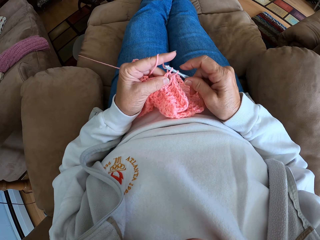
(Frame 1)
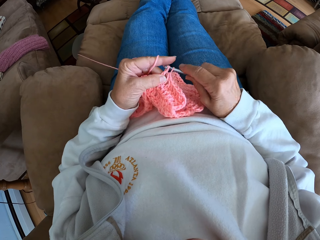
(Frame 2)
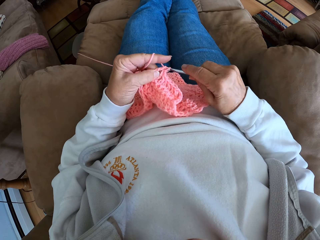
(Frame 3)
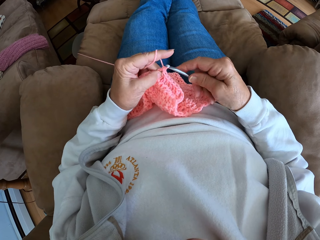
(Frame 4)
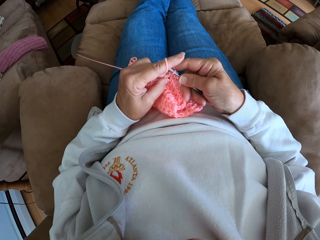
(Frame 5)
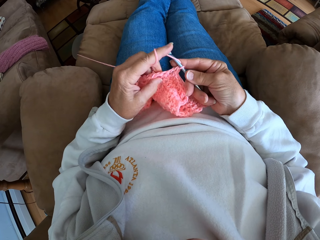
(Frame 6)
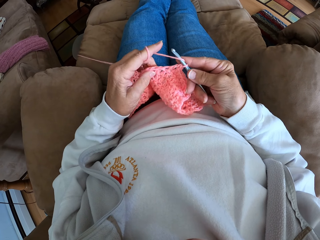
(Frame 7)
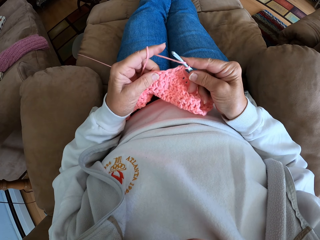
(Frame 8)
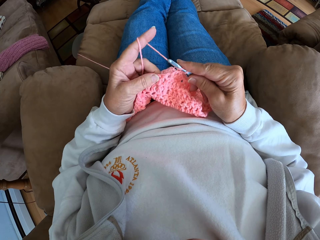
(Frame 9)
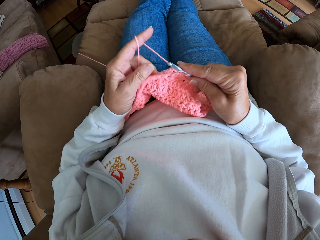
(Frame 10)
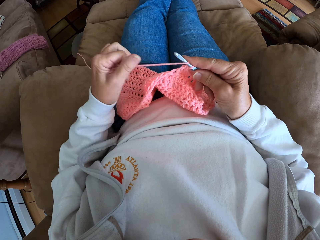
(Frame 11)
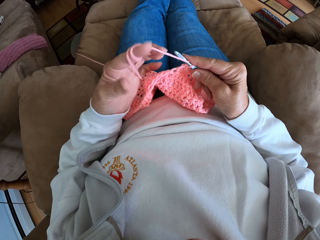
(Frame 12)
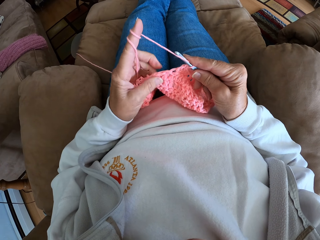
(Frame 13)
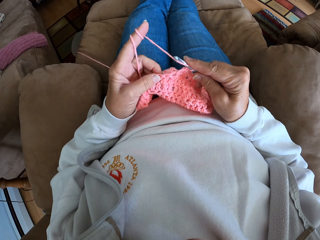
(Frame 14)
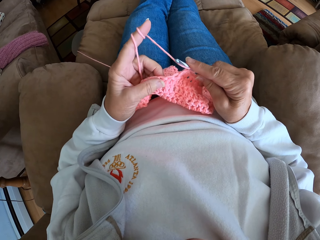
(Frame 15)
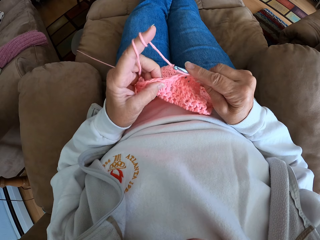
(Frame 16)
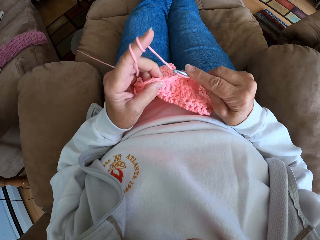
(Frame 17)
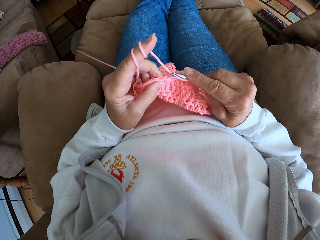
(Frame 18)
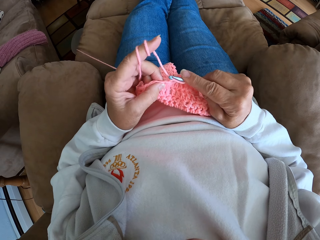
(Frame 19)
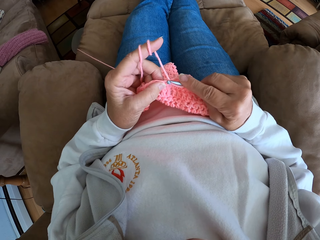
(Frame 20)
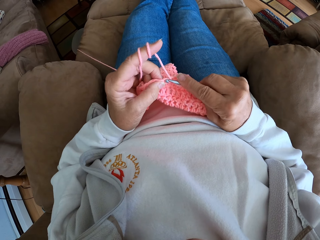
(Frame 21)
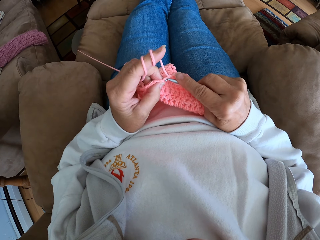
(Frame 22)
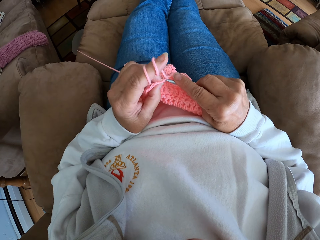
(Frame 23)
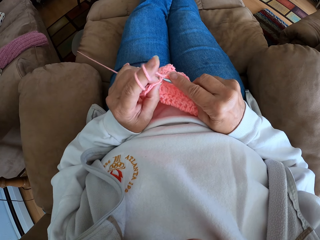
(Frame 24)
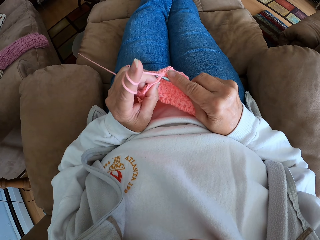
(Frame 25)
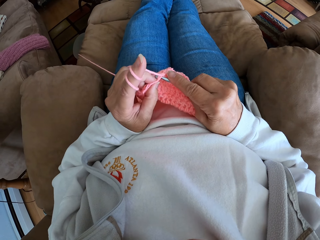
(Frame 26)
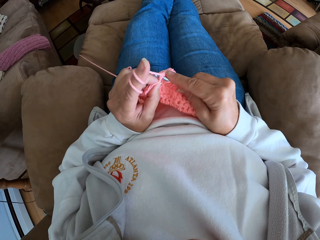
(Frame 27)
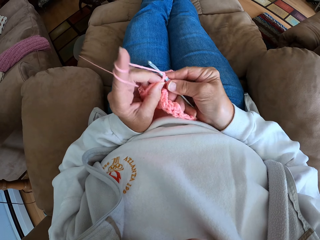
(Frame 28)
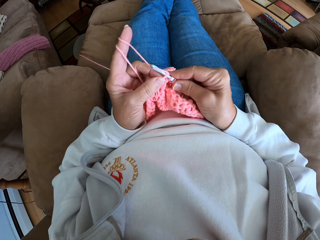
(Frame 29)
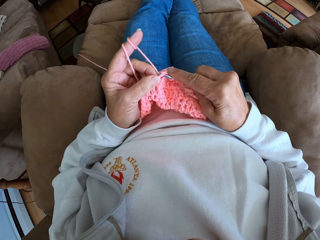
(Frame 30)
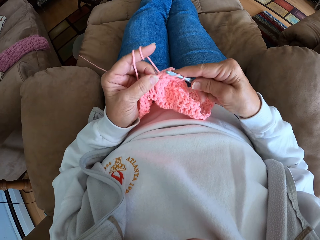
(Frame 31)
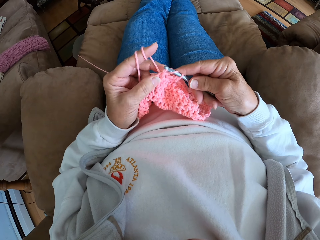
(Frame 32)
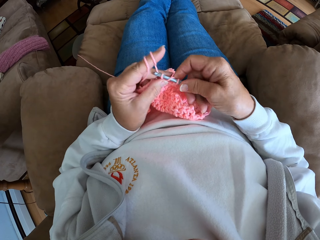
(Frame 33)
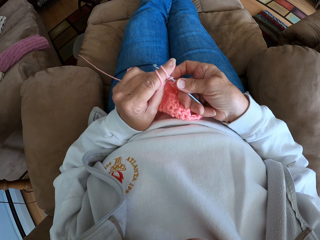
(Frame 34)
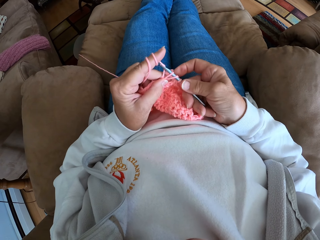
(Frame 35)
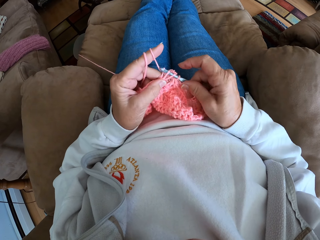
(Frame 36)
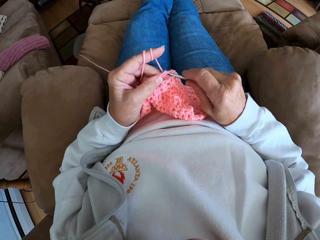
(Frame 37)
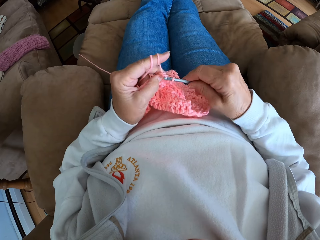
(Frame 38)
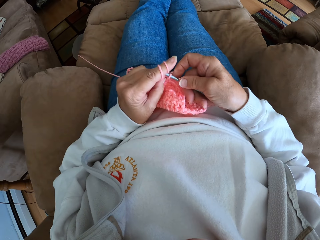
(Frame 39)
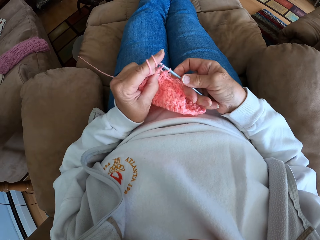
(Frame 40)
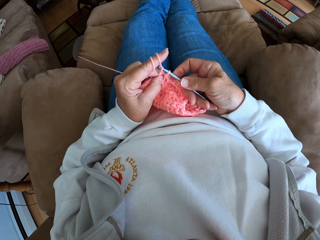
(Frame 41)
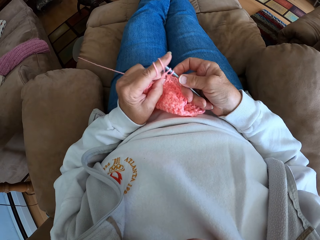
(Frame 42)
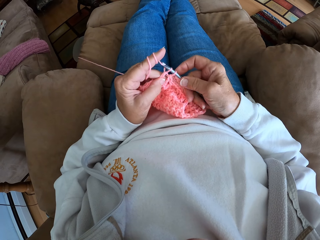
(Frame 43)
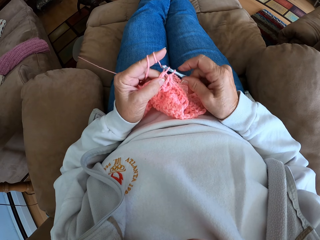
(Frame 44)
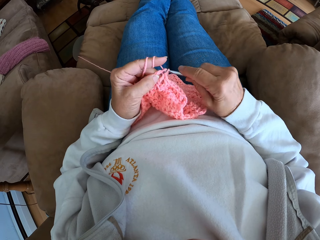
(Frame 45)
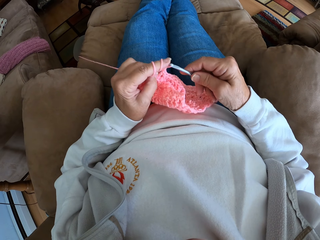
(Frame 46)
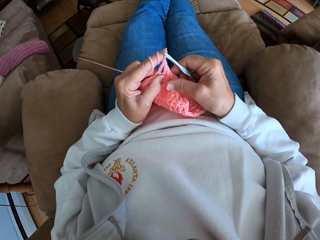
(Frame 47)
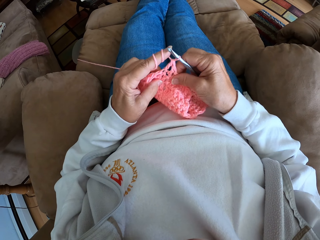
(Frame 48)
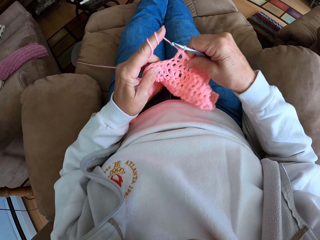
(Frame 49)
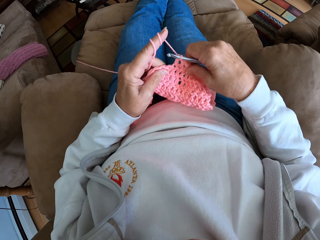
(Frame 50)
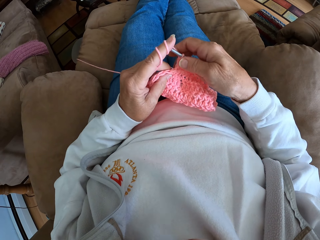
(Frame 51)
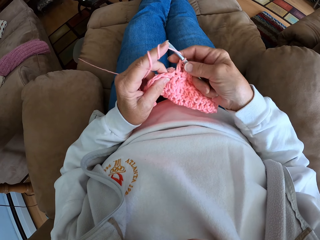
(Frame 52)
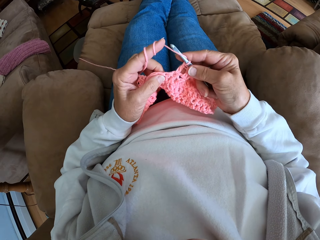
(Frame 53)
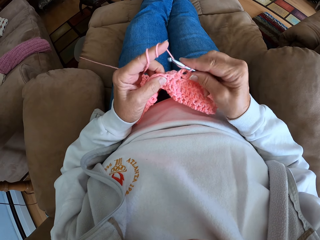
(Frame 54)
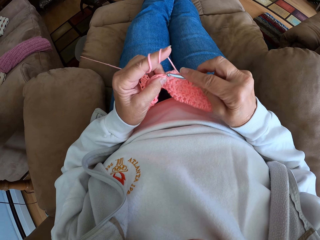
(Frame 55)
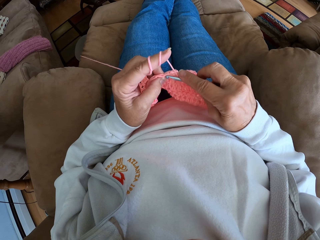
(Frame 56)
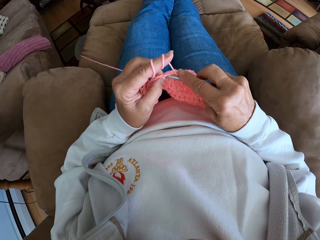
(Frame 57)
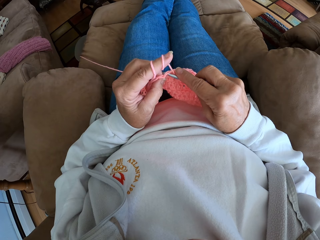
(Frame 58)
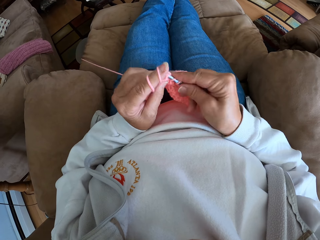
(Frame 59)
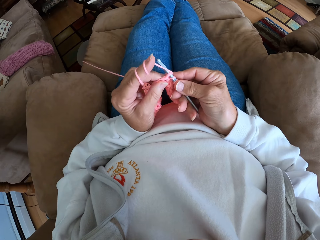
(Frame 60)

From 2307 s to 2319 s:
The camera wearer rolls more yarn on her left finger. She continues crocheting with the yarn and the crochet hook.

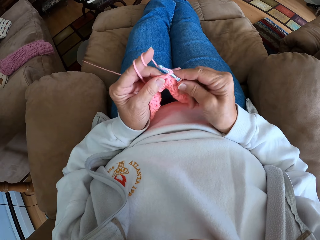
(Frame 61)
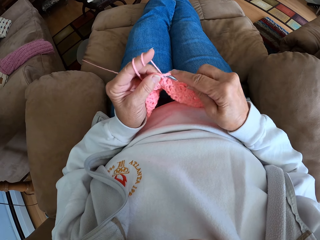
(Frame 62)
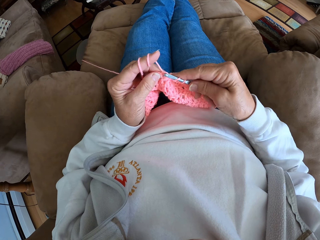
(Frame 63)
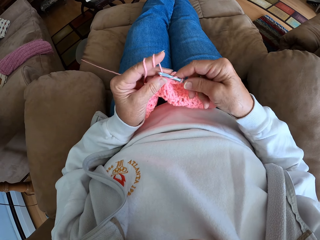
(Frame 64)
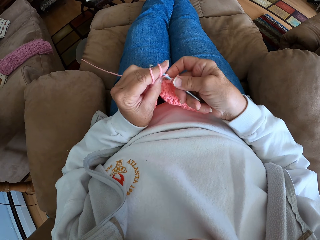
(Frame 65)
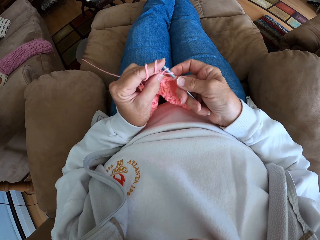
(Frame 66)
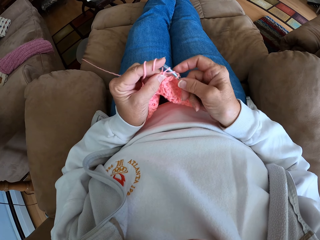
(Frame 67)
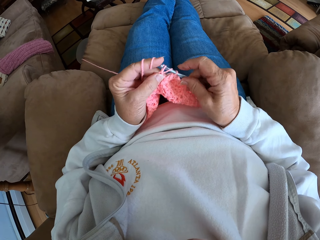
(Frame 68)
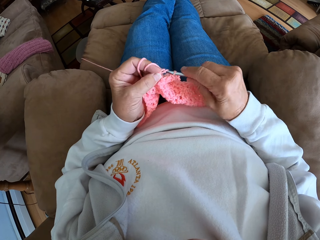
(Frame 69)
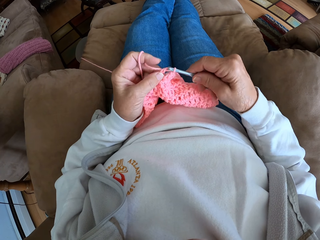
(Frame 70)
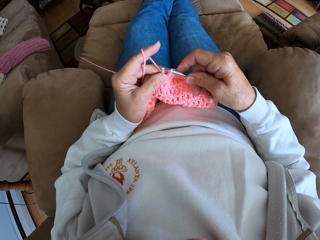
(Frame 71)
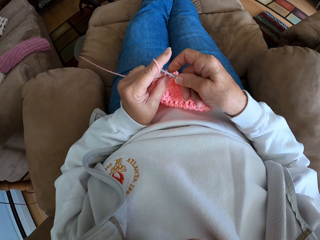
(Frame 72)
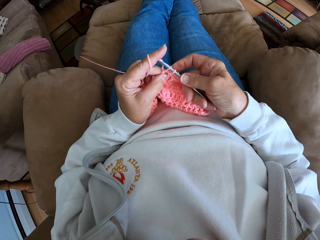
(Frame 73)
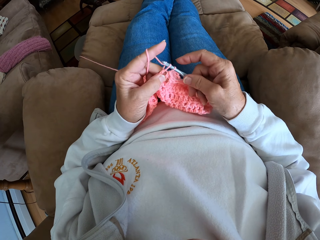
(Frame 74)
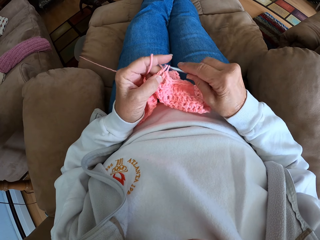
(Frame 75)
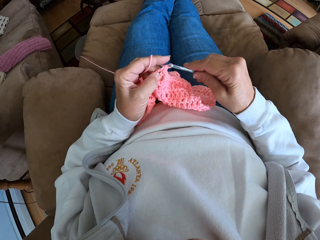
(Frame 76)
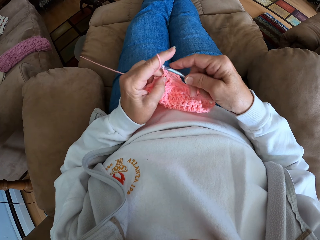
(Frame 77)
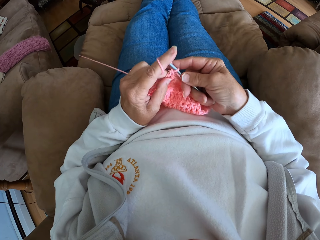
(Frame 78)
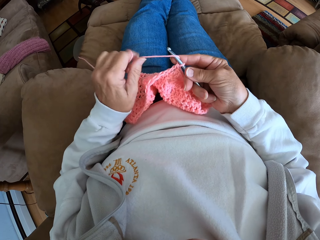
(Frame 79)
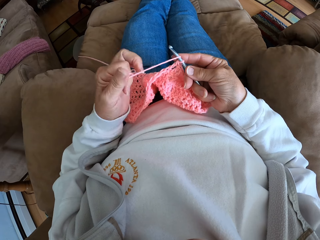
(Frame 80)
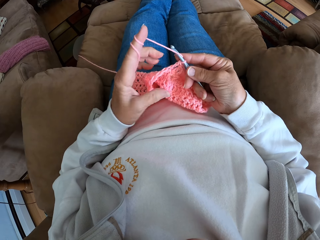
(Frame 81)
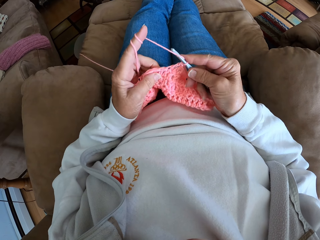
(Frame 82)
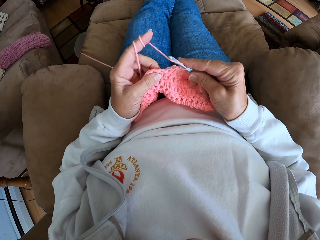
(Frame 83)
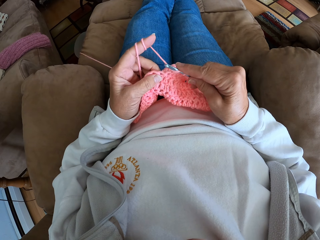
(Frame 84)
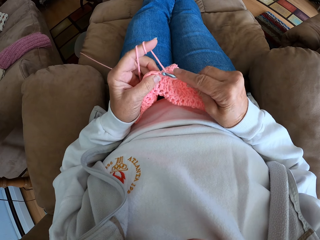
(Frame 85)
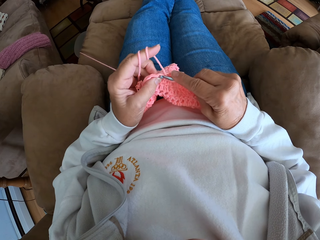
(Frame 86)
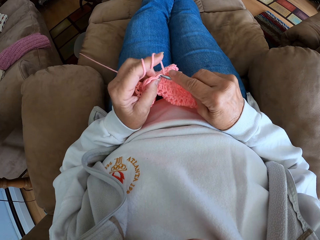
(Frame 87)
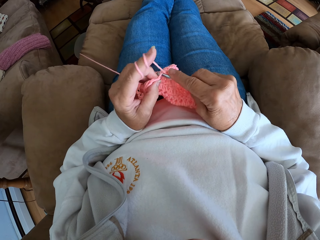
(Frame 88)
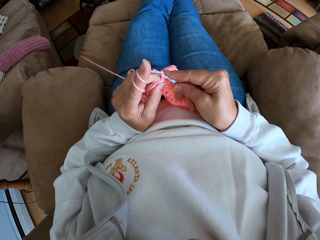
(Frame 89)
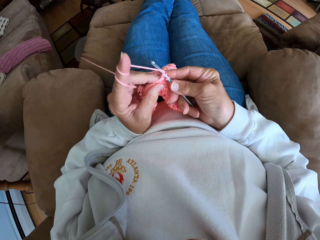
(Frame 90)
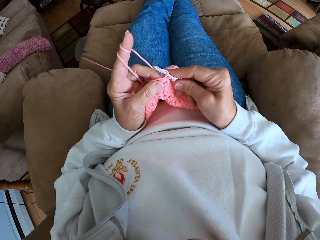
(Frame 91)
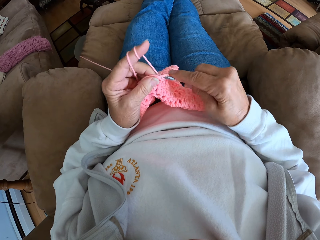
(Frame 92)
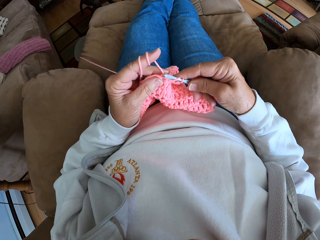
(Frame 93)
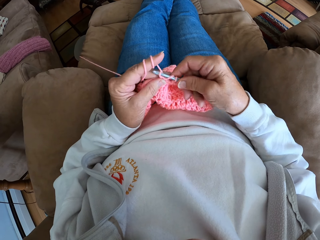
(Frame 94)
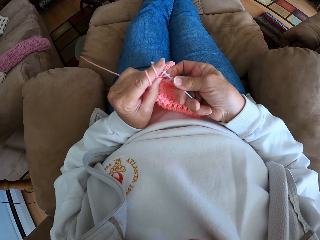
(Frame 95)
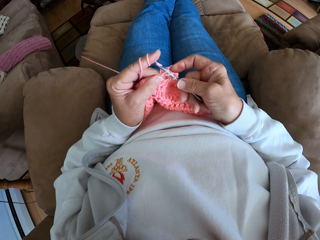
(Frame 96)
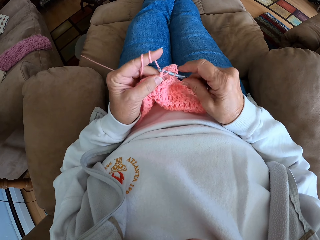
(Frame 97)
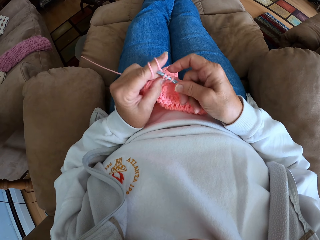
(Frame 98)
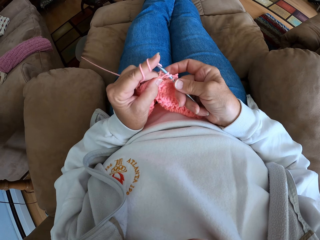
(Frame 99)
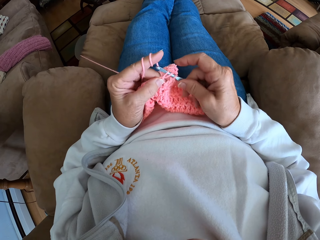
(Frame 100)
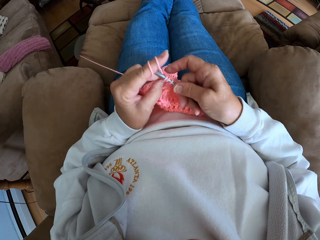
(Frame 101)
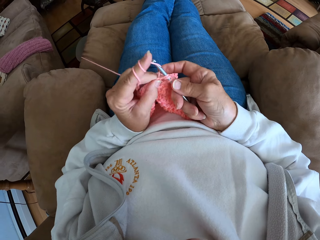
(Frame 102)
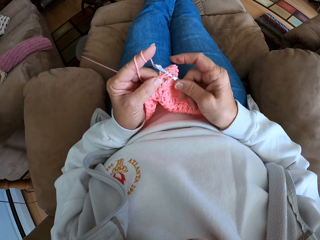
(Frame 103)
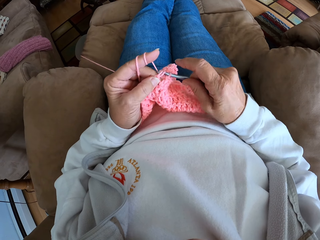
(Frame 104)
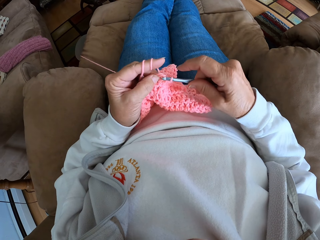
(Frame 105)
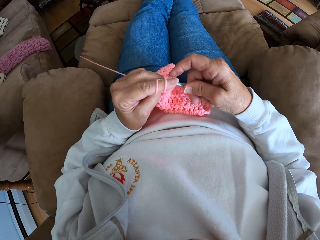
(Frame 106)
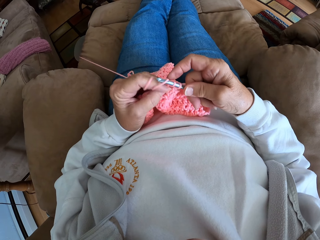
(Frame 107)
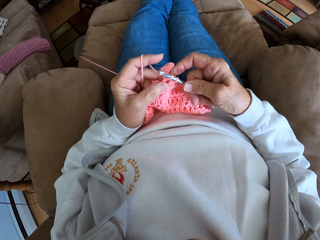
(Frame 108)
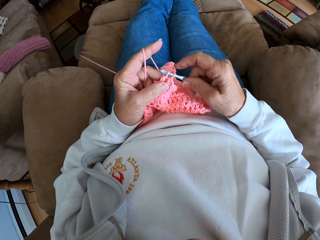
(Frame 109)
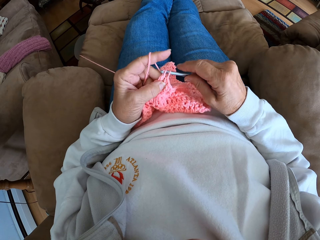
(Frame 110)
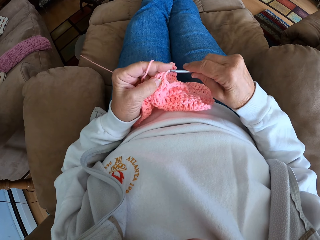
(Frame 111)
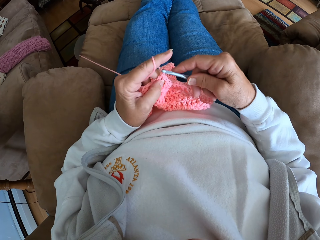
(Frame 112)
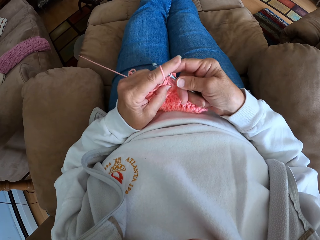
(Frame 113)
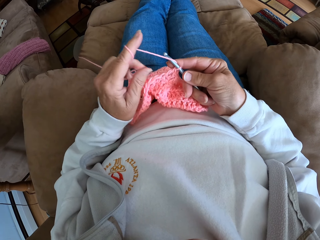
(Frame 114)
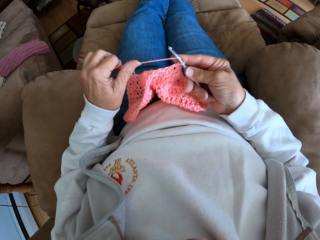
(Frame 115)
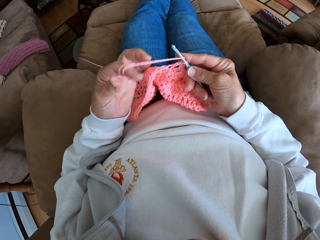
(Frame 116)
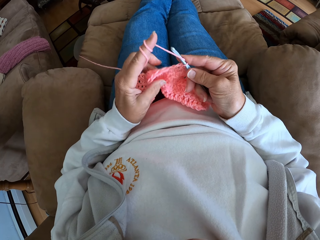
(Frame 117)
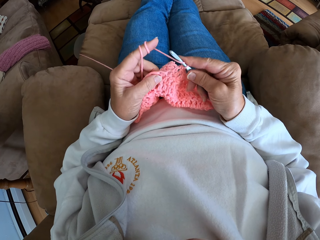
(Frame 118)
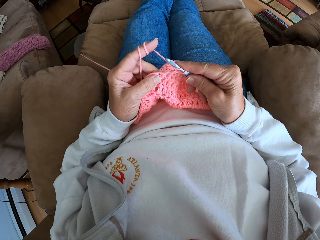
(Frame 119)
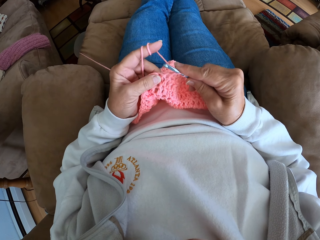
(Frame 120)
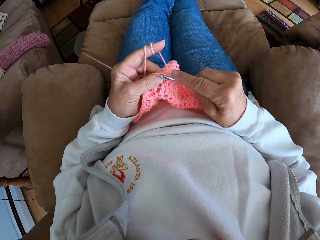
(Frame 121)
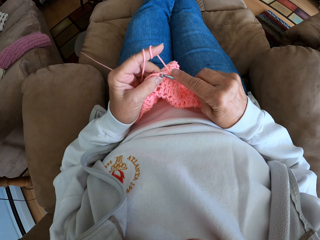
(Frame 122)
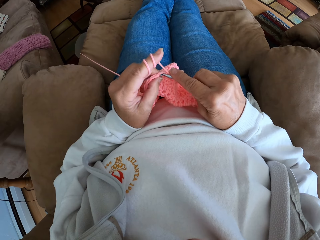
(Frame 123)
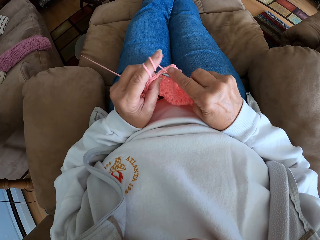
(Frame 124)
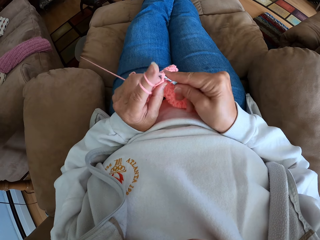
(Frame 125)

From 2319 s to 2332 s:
The camera wearer rolls more yarn on her left finger. She continues crocheting with the yarn and the crochet hook. She rolls more yarn on her left finger.
